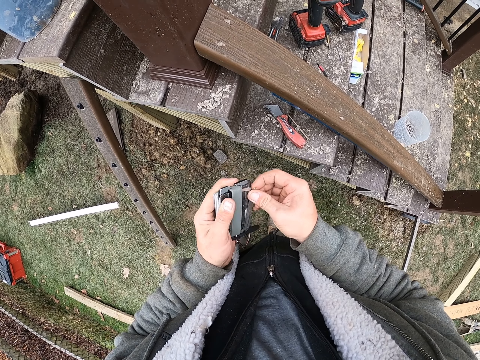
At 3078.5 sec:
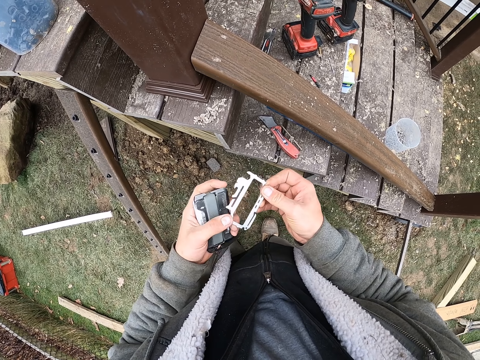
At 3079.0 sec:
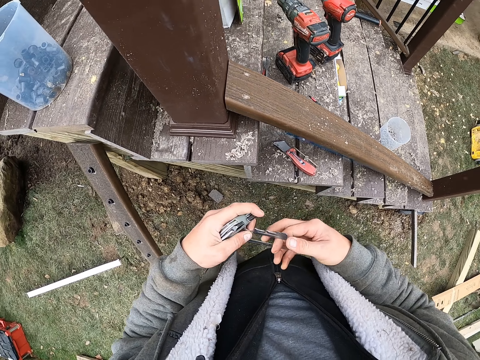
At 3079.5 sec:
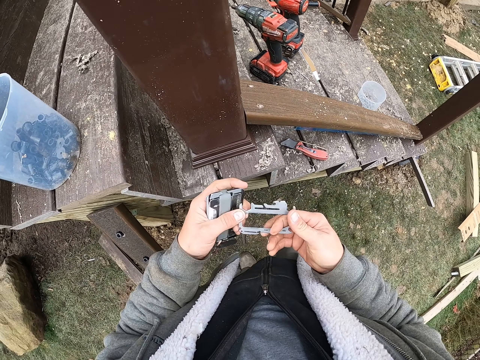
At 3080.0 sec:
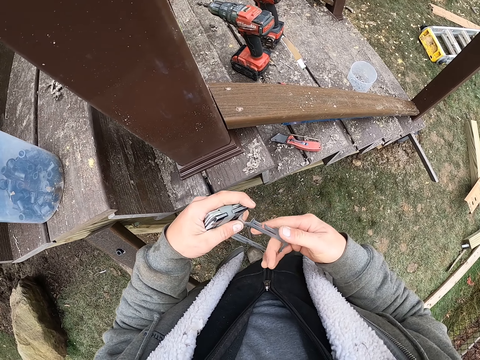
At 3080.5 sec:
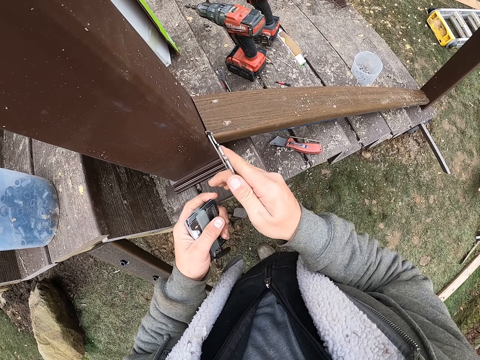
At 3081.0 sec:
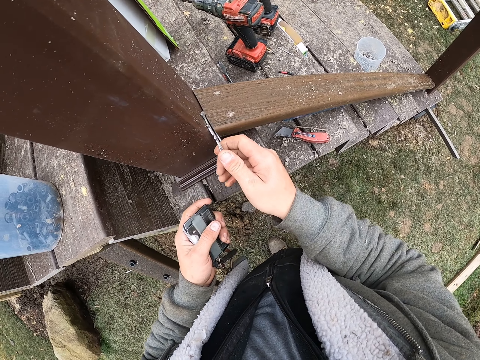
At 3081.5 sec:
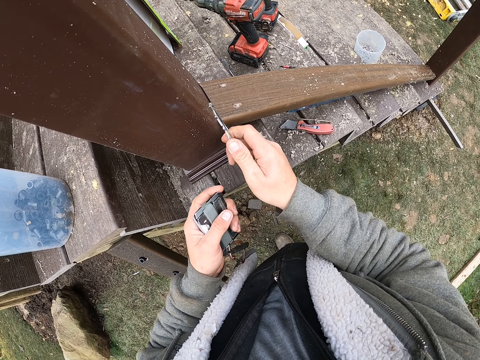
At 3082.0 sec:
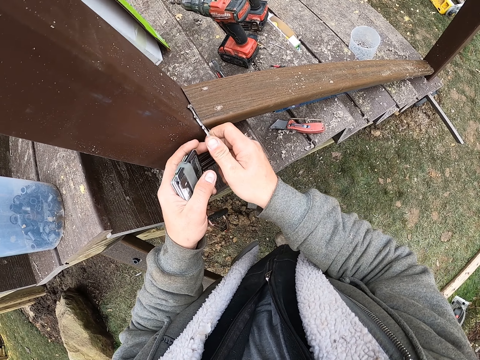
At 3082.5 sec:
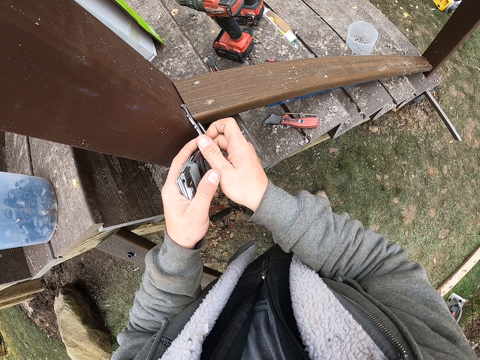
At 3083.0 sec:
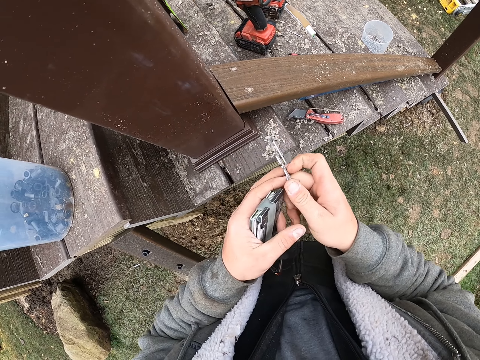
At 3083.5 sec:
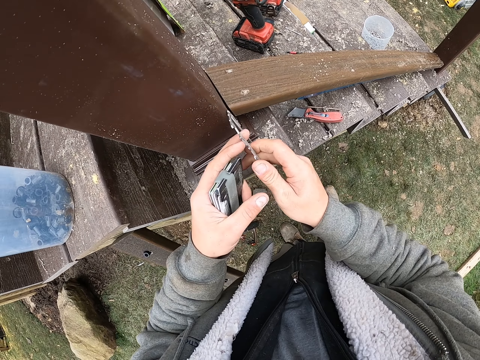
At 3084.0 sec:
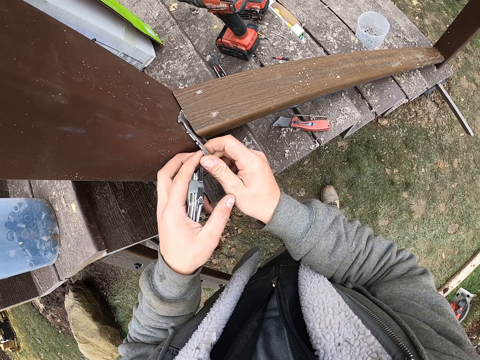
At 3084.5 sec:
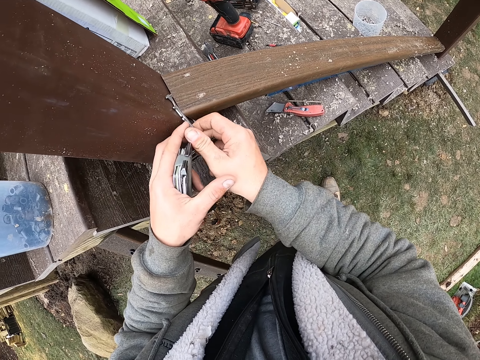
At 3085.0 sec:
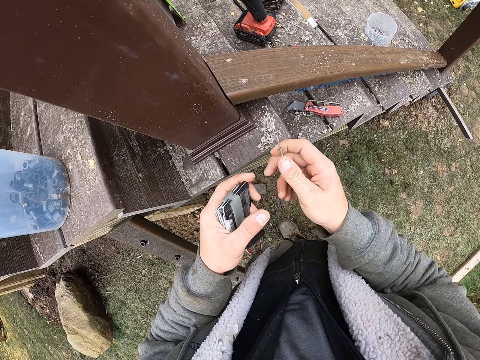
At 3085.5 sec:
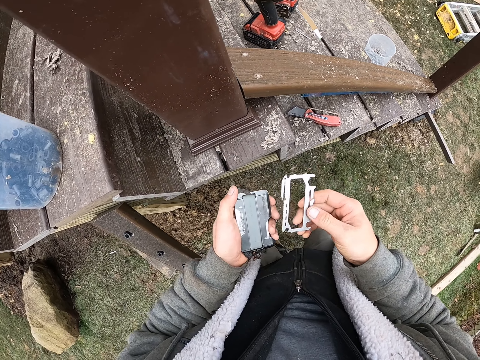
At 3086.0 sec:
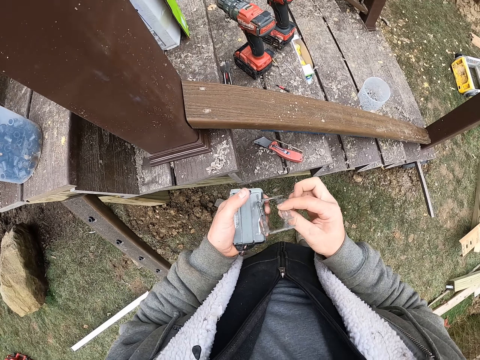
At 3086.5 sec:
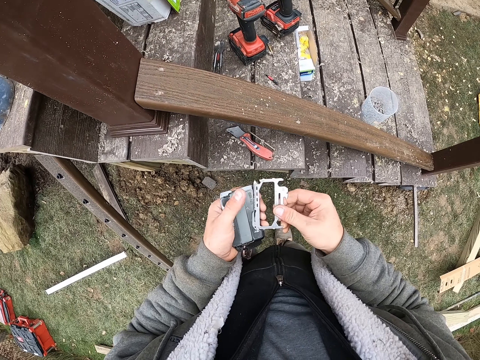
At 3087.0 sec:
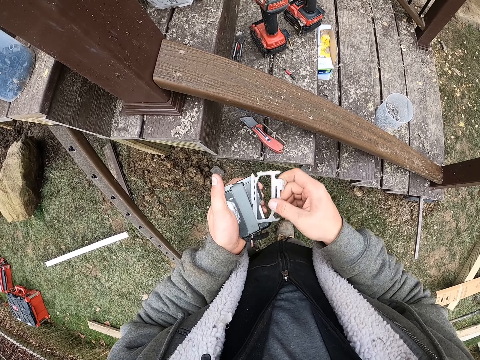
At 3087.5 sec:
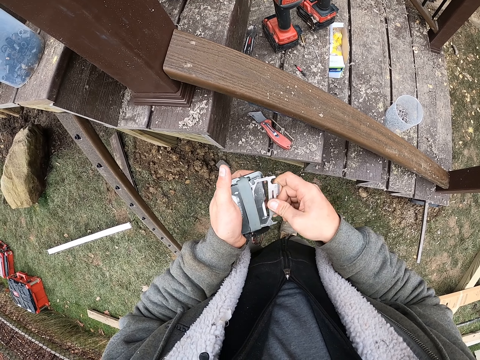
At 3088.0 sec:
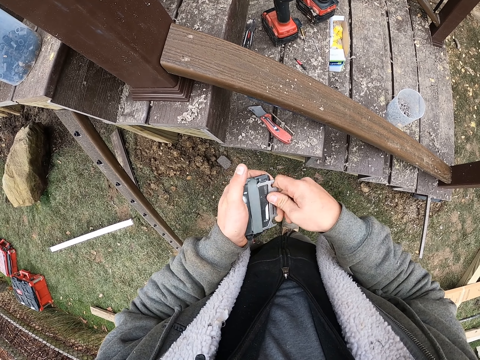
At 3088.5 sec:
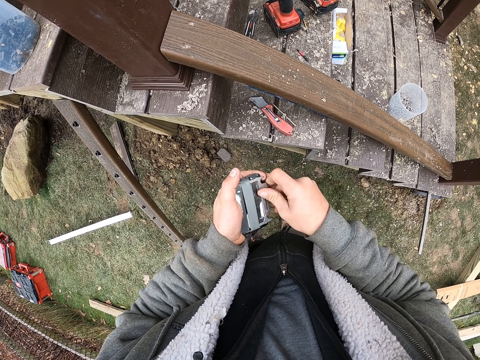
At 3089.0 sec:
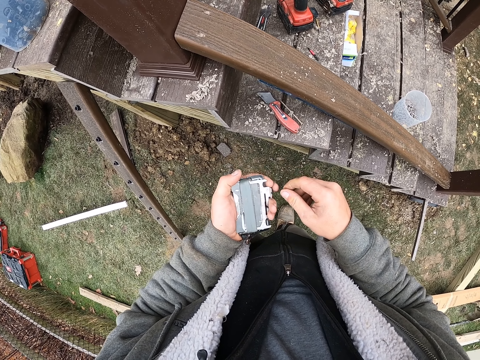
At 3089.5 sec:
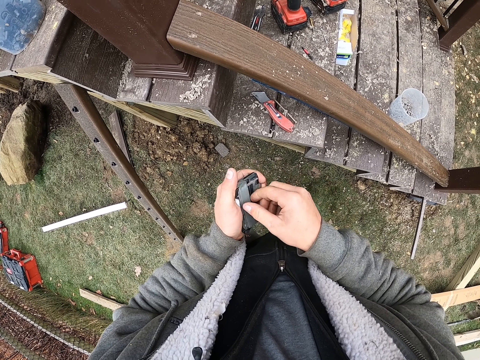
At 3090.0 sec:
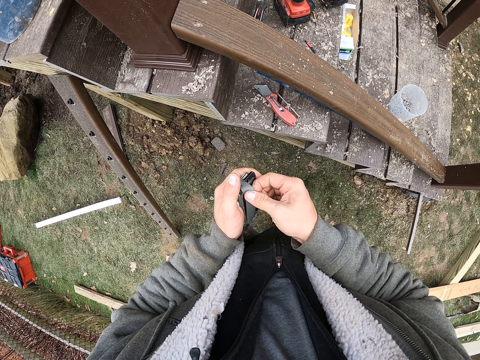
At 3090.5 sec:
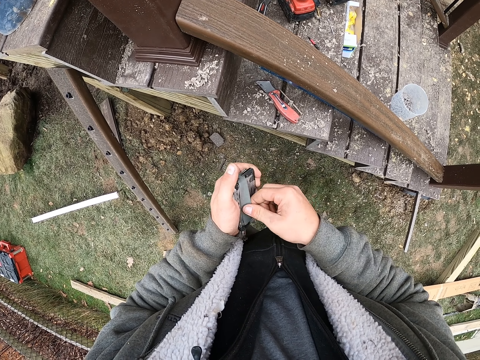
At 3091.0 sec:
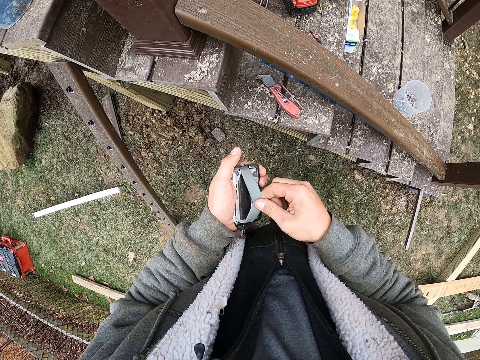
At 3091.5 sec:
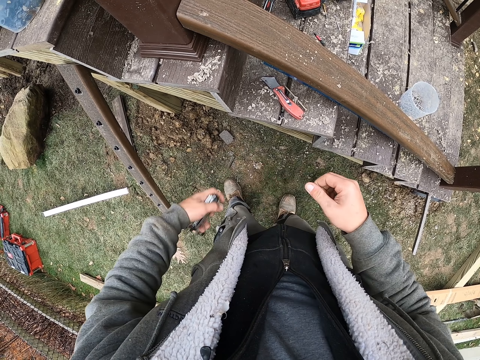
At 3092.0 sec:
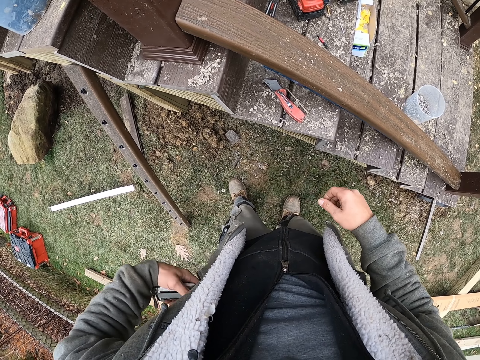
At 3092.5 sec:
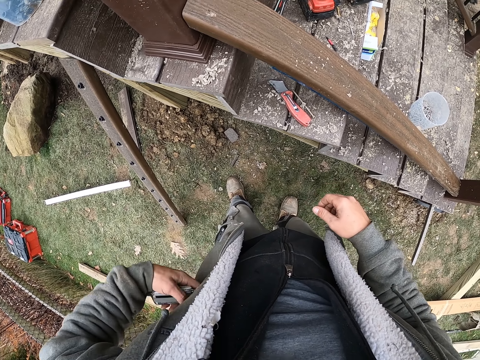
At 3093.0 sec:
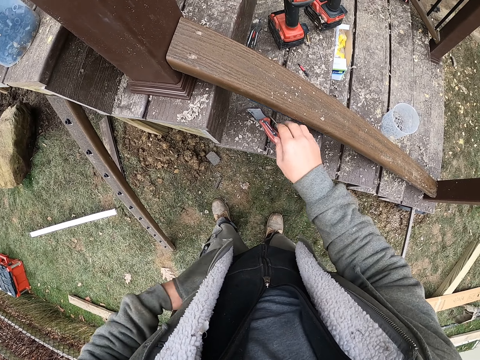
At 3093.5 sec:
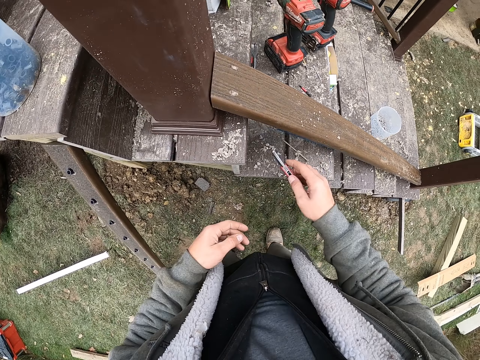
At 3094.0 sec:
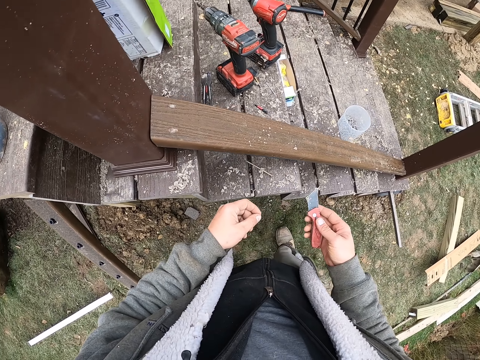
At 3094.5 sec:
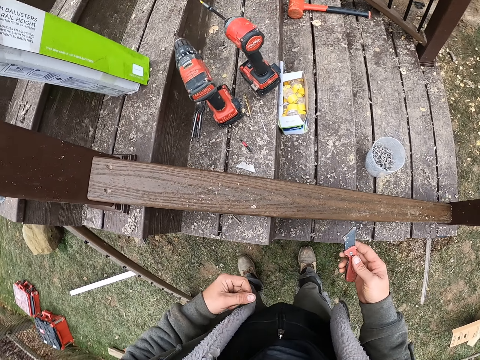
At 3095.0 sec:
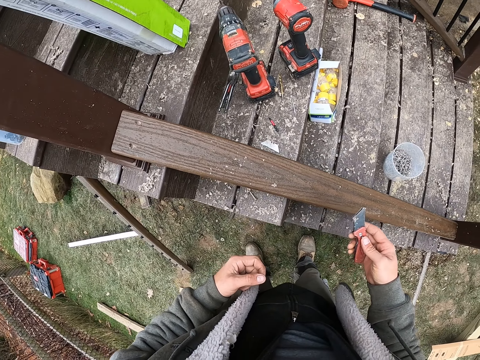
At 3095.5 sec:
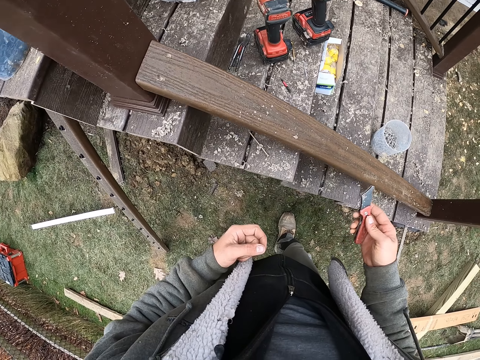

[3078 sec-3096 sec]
The camera wearer holds the blade in the right hand. They cut the wood with the blade in the right hand. They return the blade in the case. They adjust the case with the right hand. They place the blade case in the jacket pocket. They pick up the penknife with the right hand.

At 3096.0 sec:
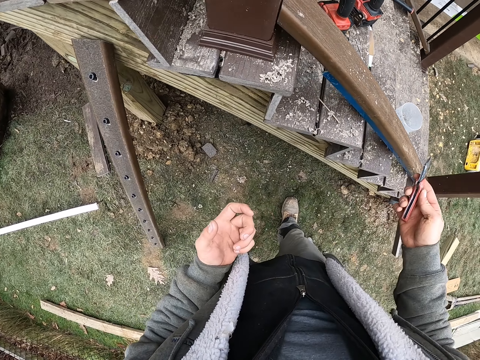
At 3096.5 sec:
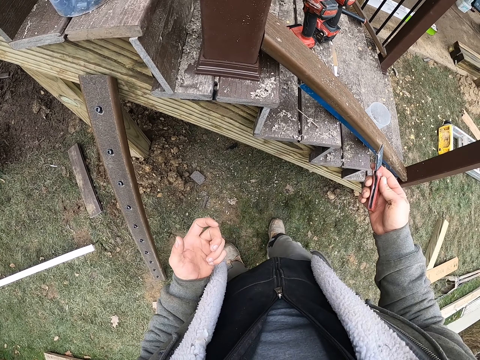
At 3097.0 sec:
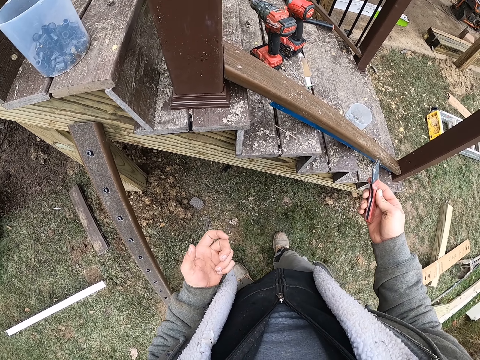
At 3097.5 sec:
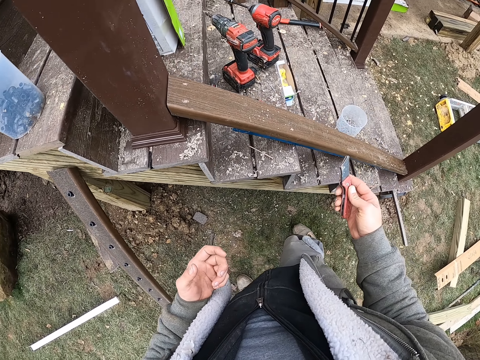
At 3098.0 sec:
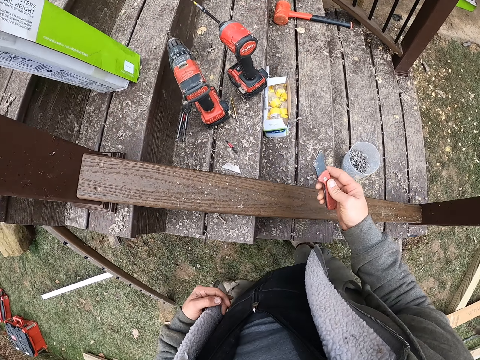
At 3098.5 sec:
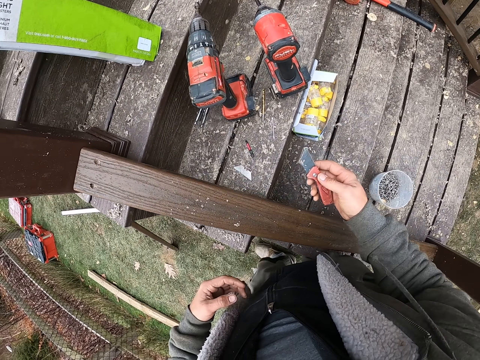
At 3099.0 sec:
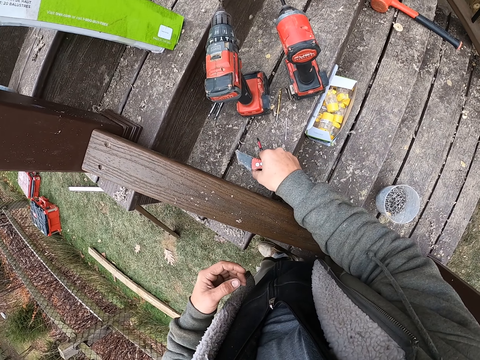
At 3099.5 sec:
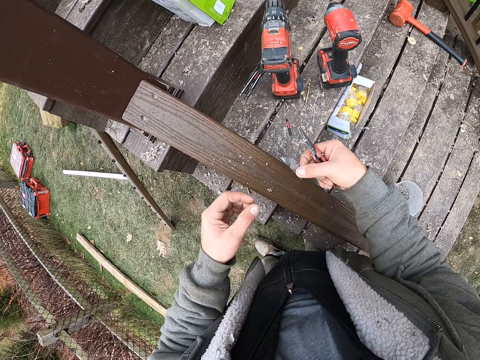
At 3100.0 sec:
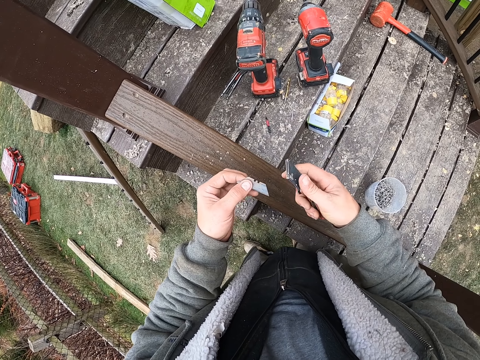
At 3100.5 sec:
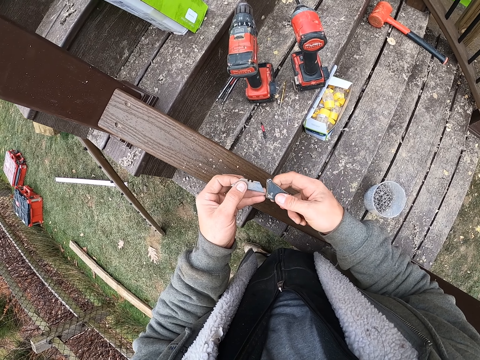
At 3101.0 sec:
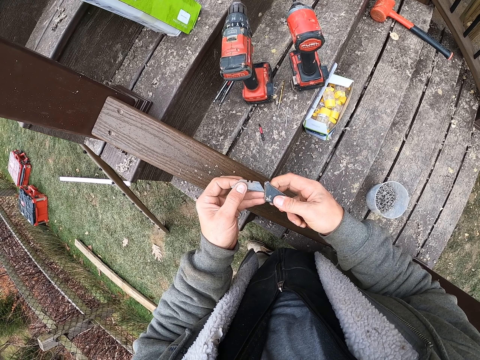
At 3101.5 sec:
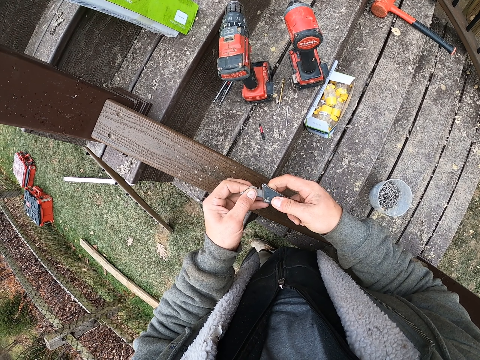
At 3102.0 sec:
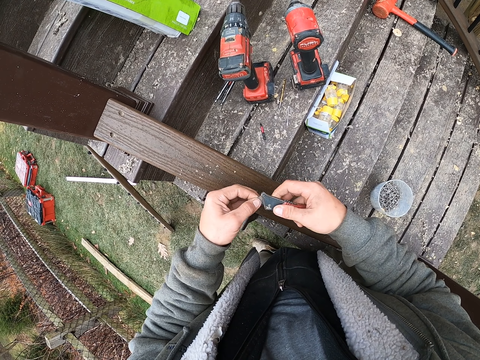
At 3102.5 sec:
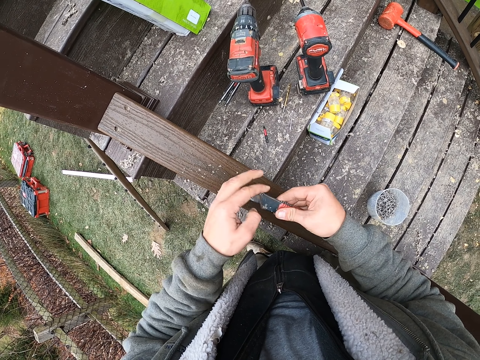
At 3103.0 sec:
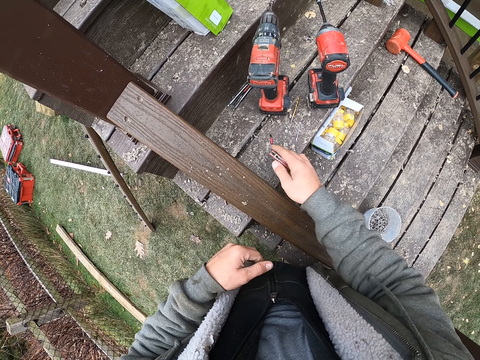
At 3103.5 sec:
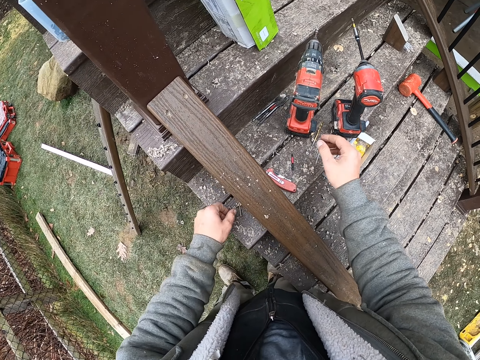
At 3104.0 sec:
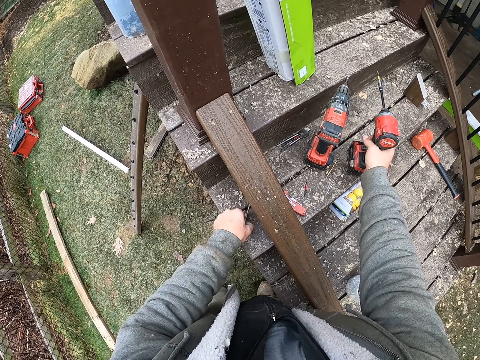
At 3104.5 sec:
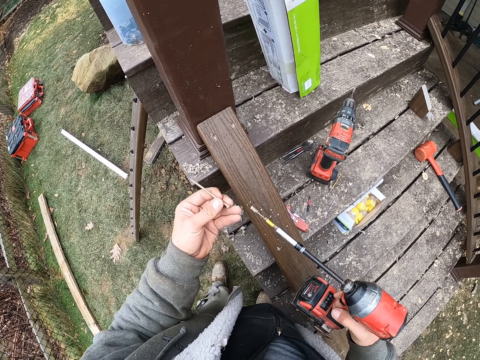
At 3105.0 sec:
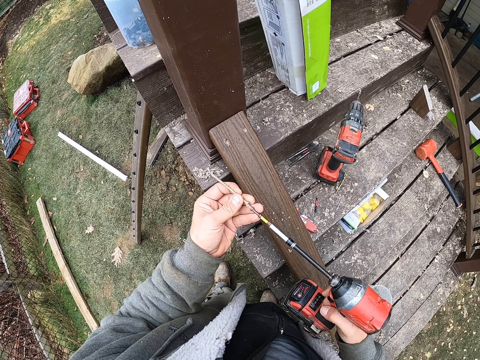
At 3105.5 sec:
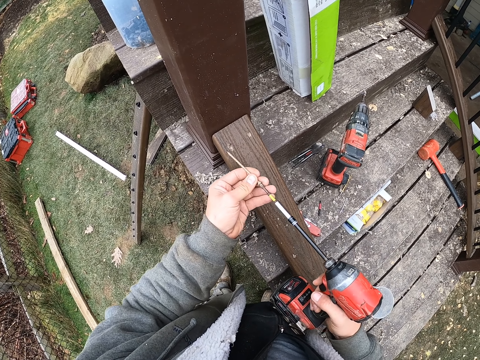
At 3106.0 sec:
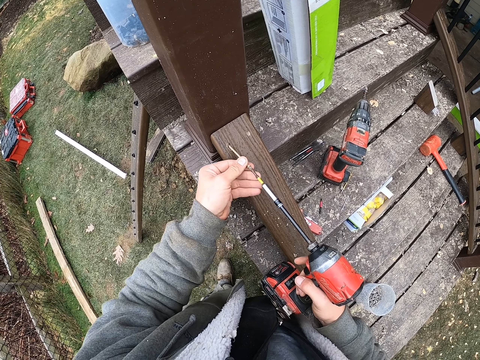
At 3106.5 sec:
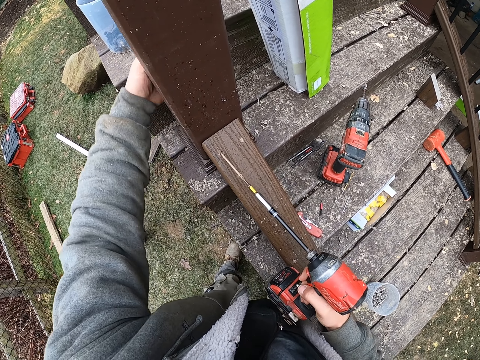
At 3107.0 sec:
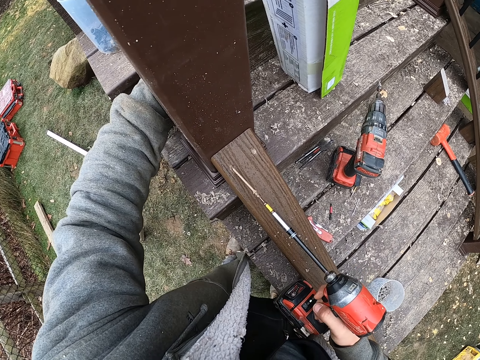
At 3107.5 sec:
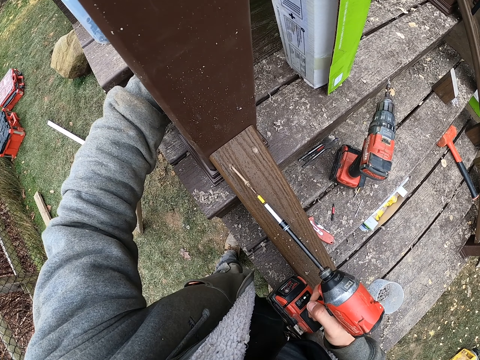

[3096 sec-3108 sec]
The camera wearer looks around. They pick up the blade with the right hand. They insert the blade in the penknife. They place the penknife on the wood. They pick up the electric screwdriver with the right hand. They place a wood screw on the electric screwdriver. They hold the wood with the left hand.
